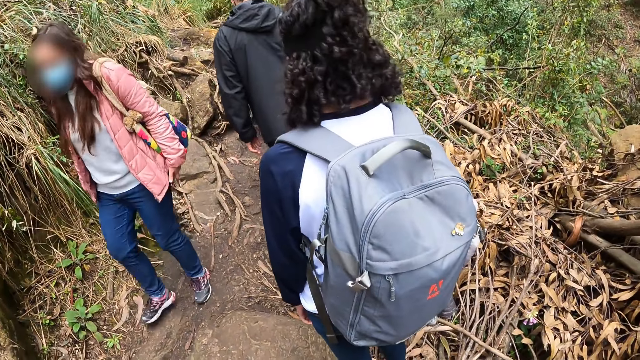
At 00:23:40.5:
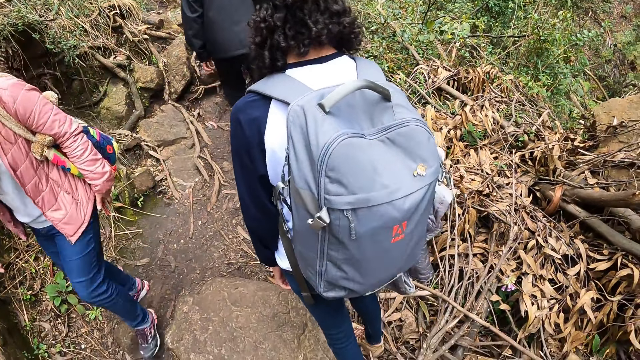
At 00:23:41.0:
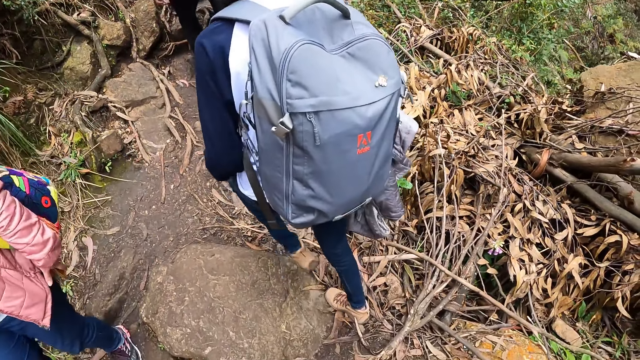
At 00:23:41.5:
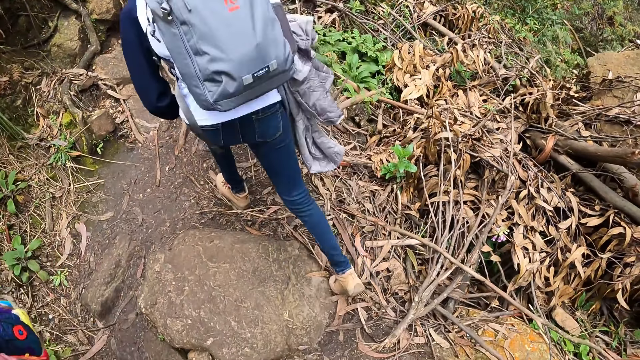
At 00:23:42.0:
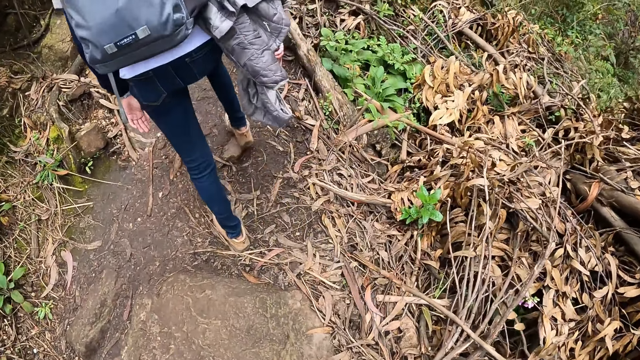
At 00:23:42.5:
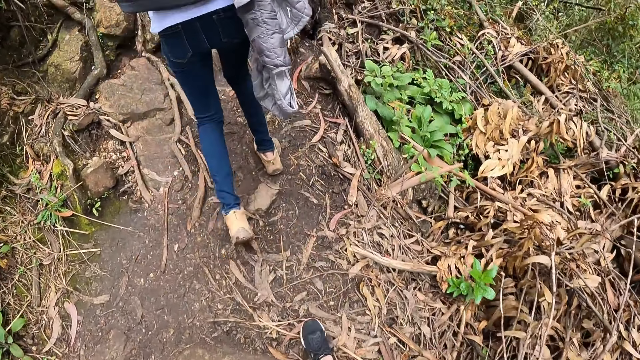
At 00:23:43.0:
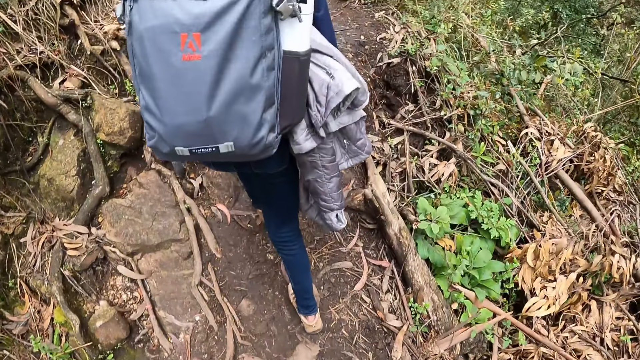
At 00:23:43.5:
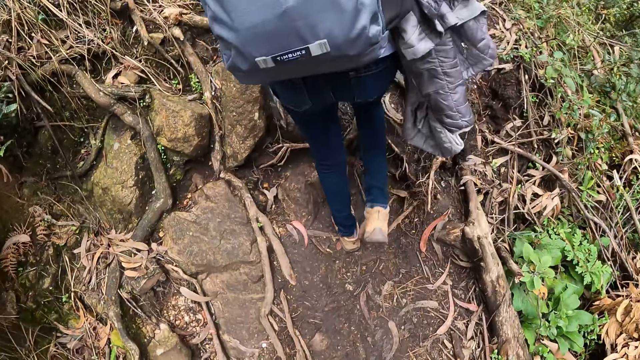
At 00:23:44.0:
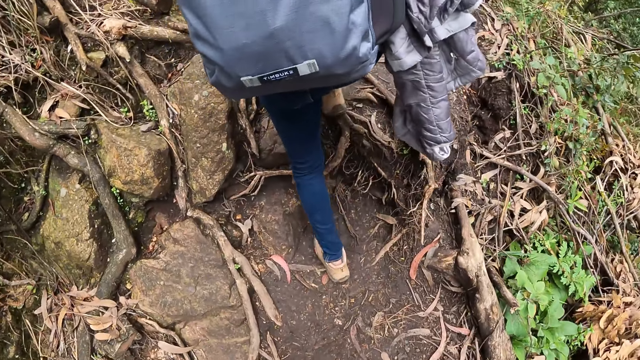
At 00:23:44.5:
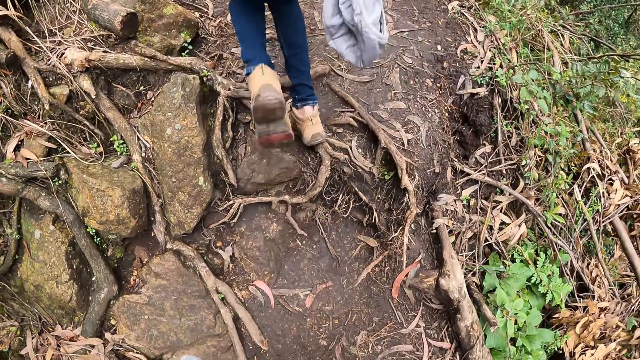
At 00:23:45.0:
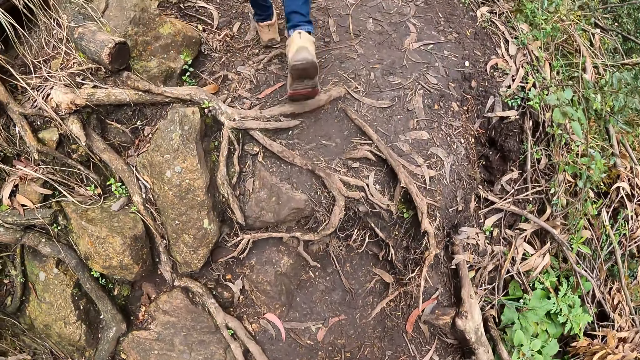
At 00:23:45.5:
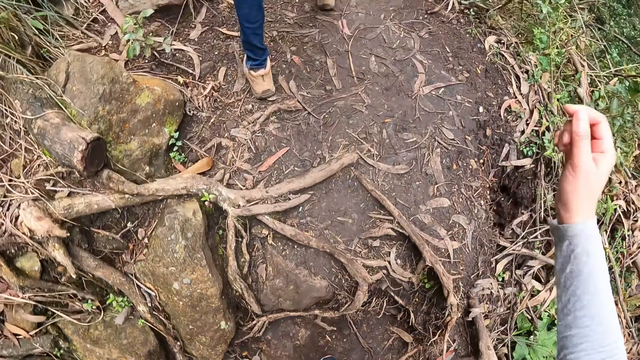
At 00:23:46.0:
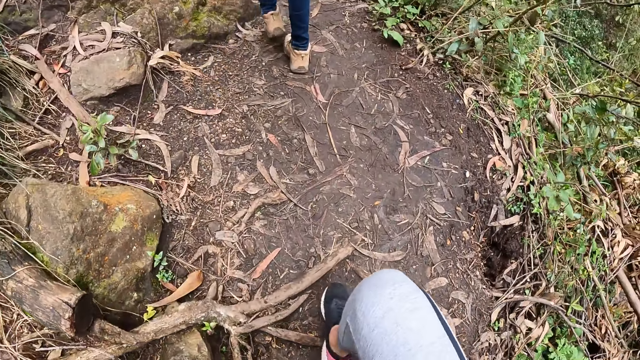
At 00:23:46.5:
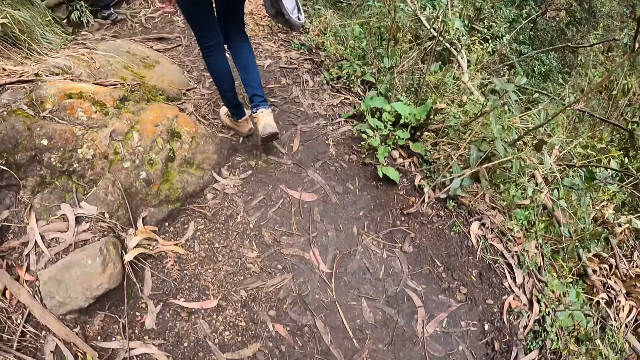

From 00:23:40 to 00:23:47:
The camera wearer walks along the wood with the group of people.

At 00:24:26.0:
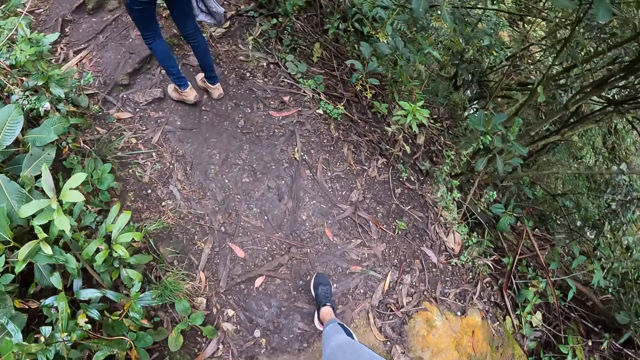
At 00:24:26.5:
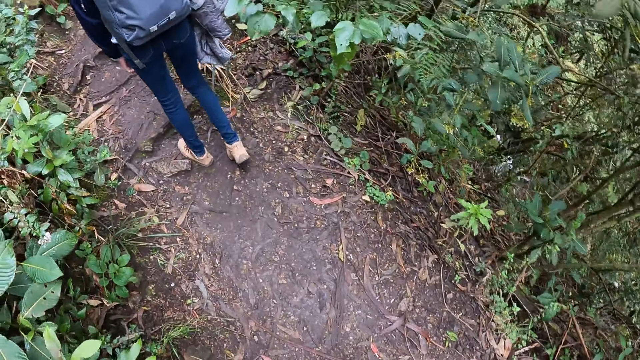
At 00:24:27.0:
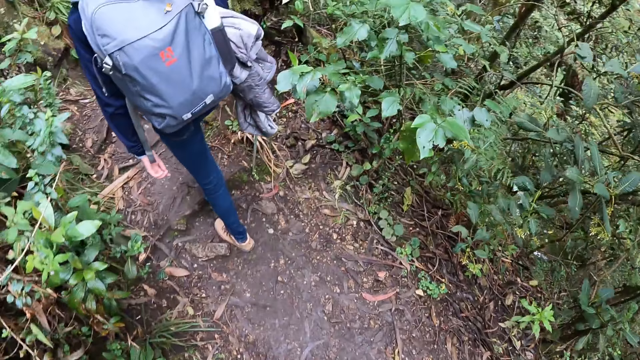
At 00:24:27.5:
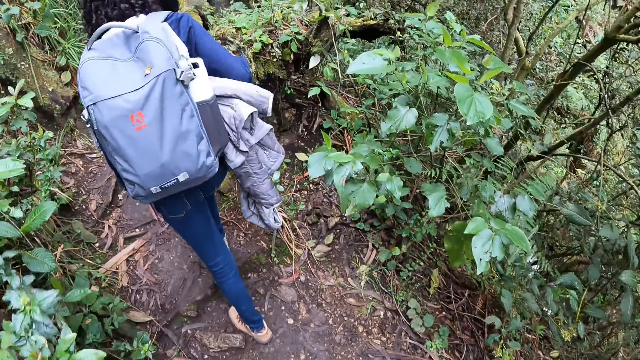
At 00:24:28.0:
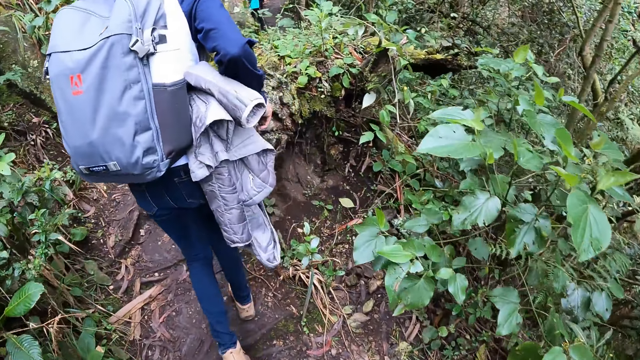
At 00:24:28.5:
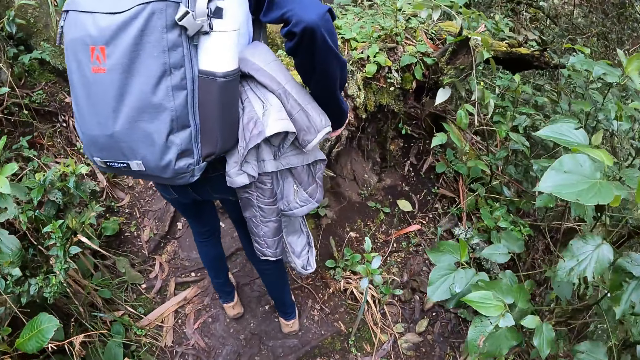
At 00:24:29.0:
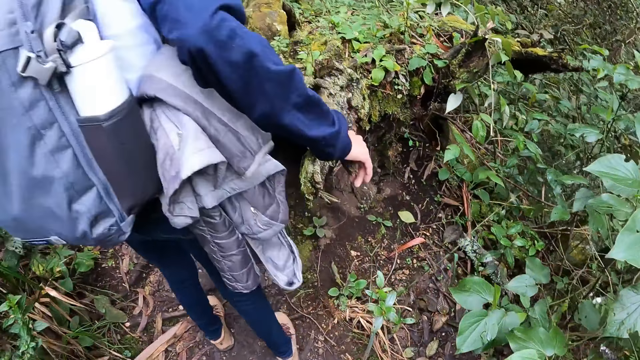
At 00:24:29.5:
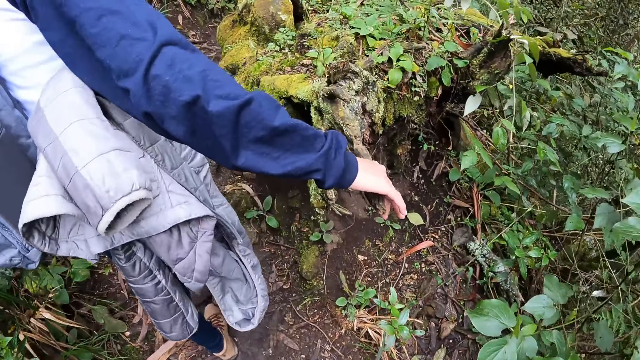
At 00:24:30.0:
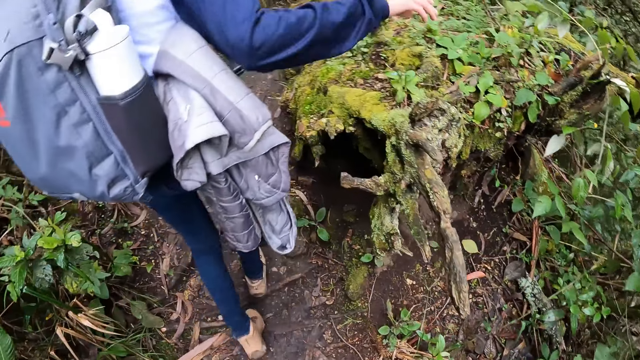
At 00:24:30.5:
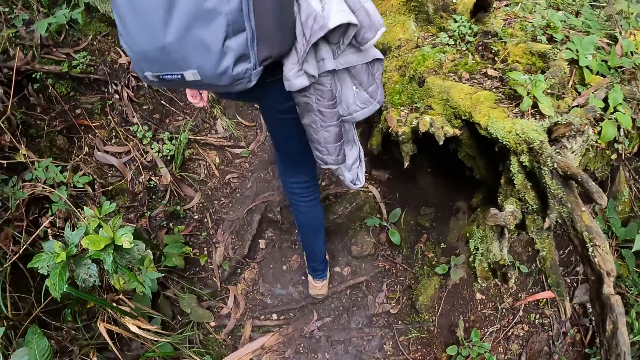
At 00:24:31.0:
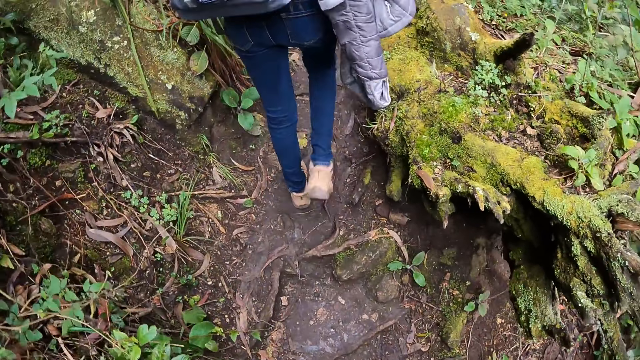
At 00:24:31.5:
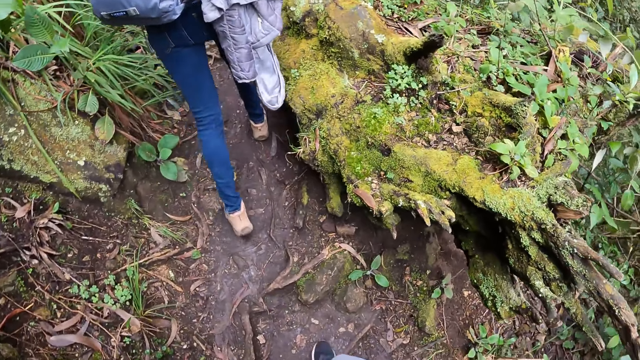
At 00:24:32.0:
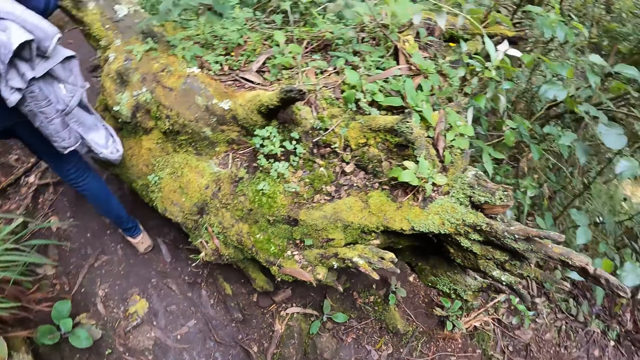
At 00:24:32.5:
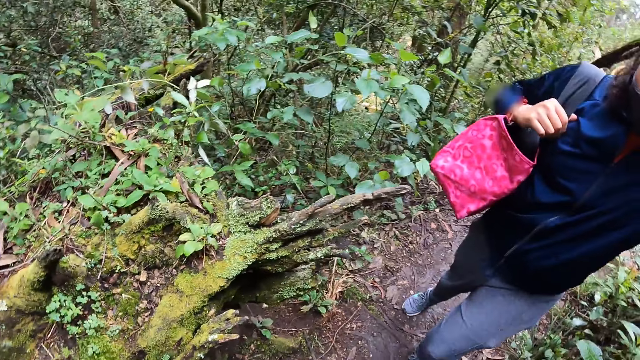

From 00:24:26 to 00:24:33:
The woman holds a tree with her right hand.

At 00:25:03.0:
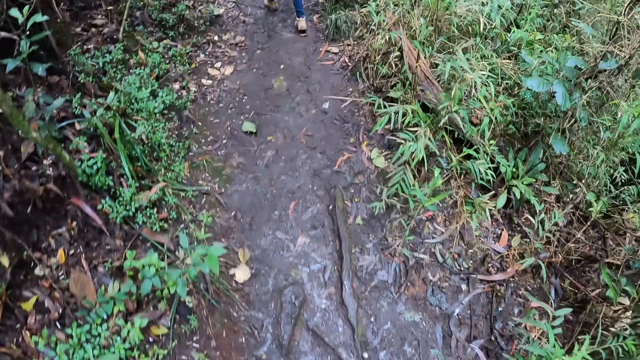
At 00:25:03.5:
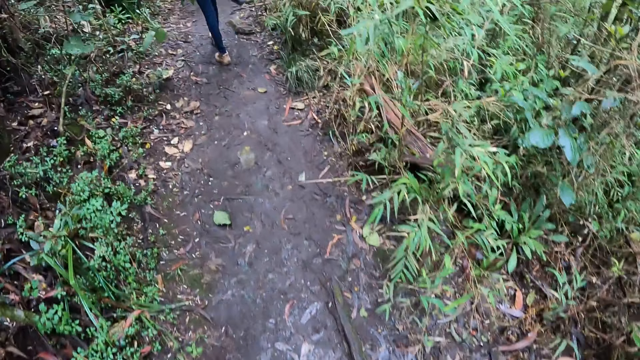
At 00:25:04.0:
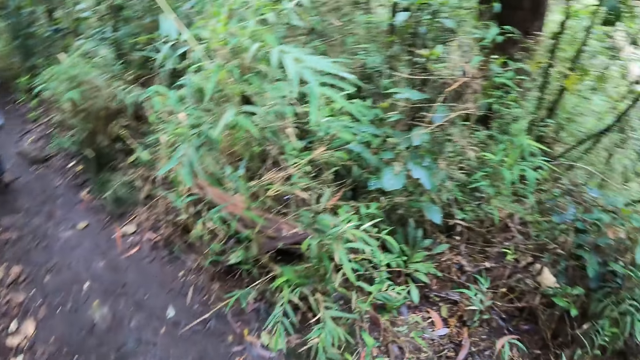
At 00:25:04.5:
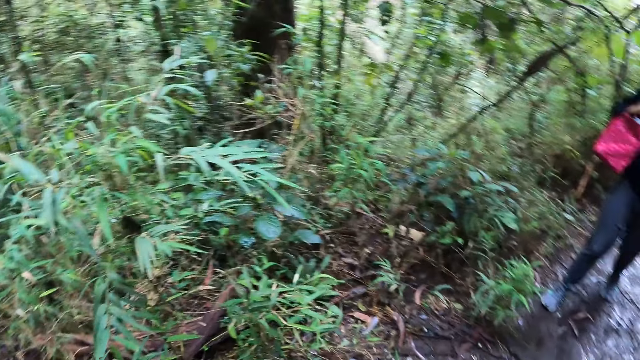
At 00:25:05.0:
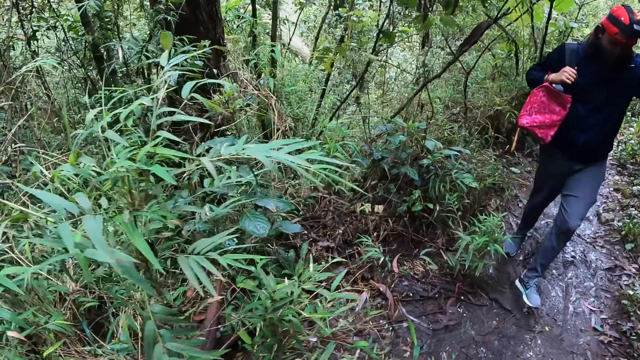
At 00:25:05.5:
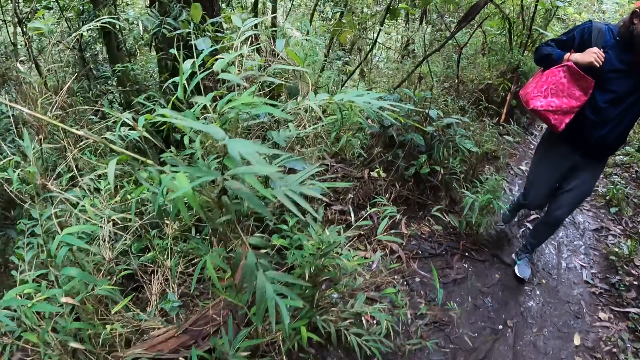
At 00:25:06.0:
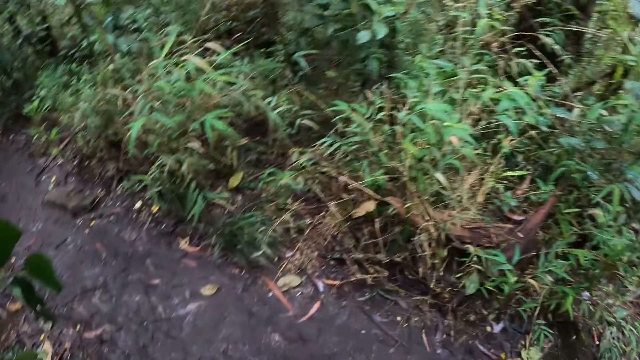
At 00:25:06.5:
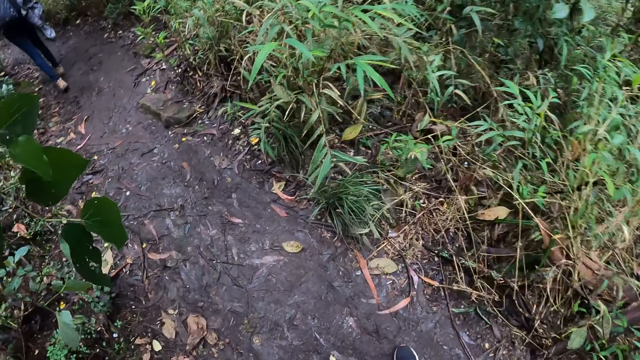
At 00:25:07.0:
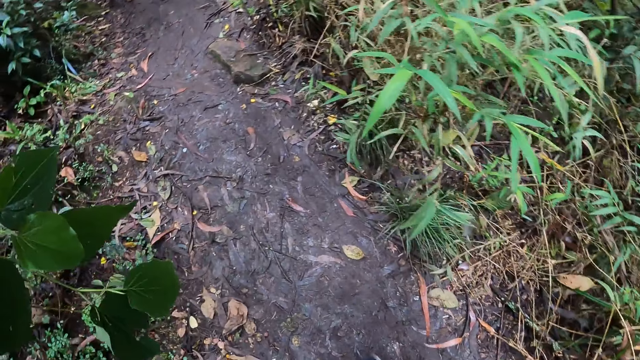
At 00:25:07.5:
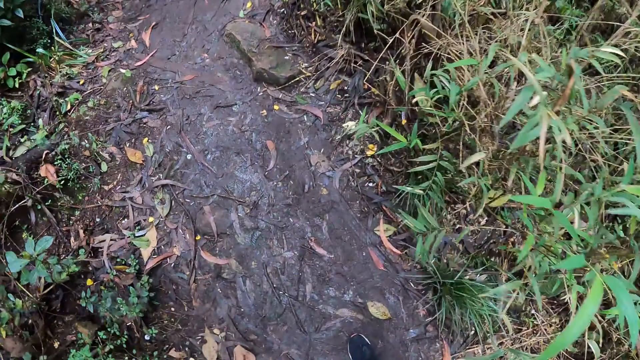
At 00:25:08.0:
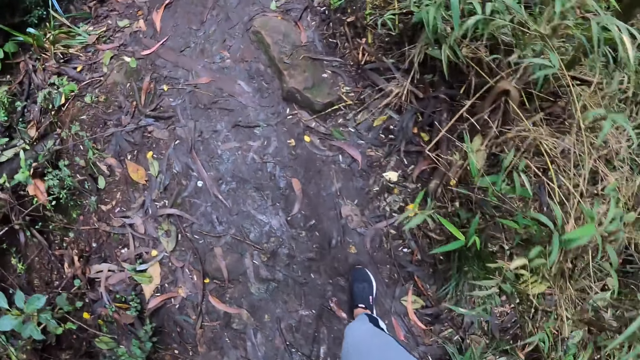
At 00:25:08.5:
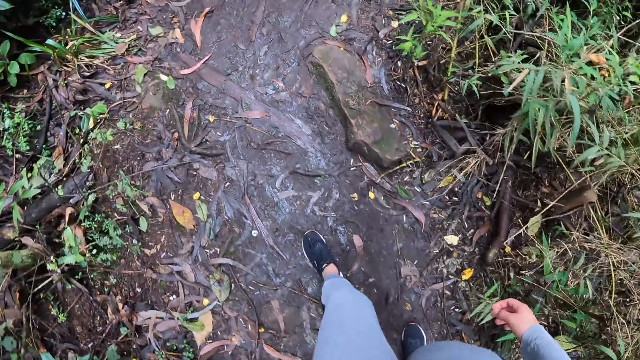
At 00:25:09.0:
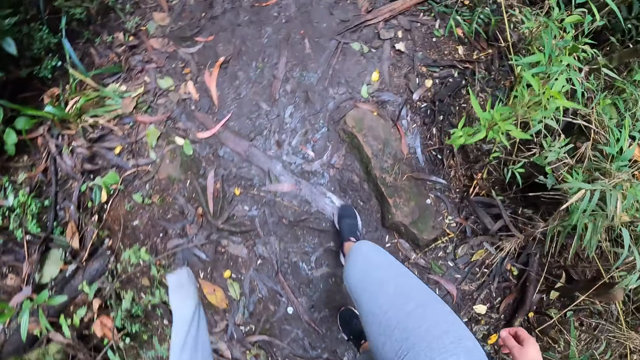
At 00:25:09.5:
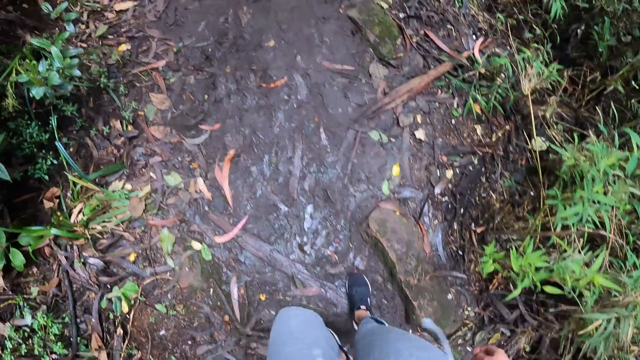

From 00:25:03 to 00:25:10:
The camera wearer interacts with the woman. The woman adjusts the camera on her head with her left hand.
